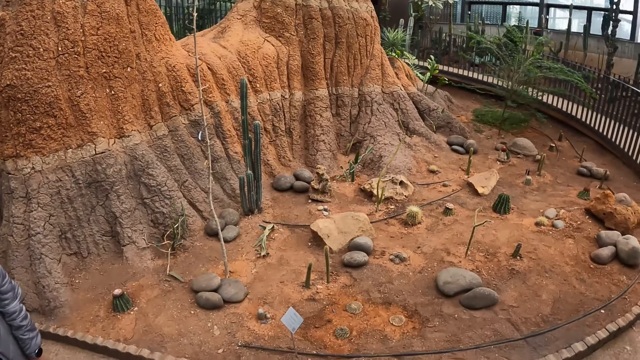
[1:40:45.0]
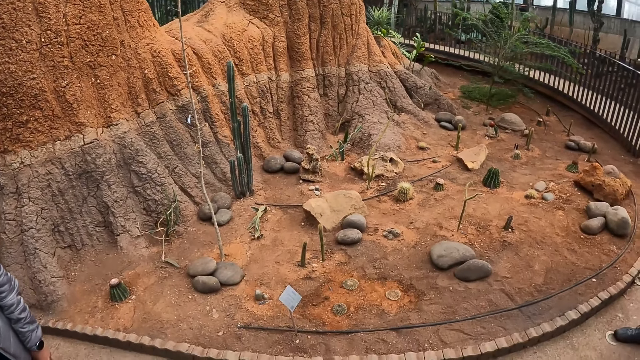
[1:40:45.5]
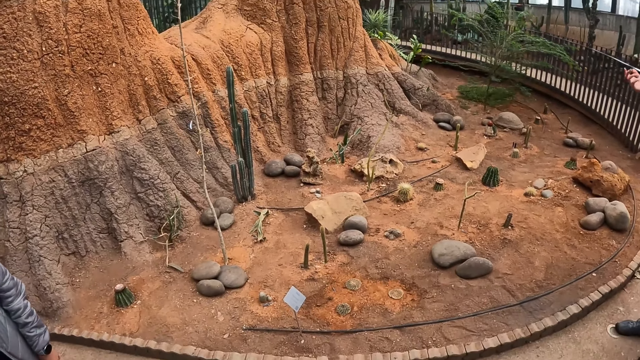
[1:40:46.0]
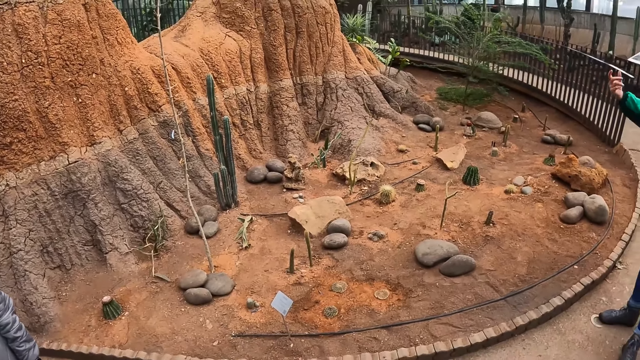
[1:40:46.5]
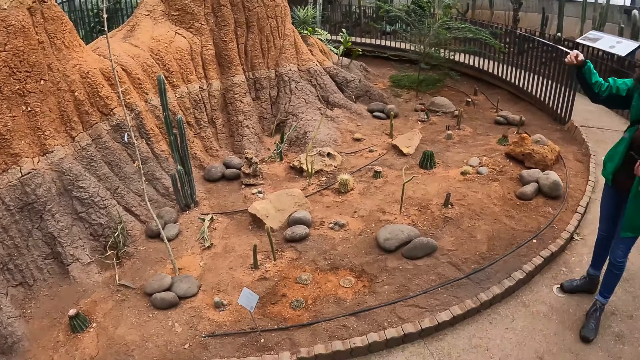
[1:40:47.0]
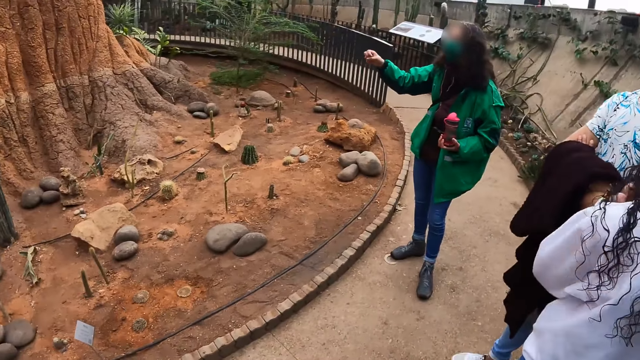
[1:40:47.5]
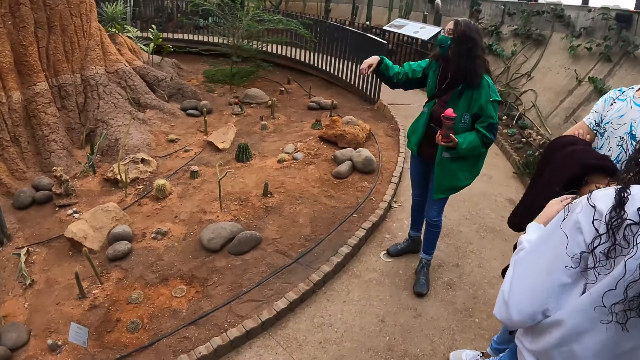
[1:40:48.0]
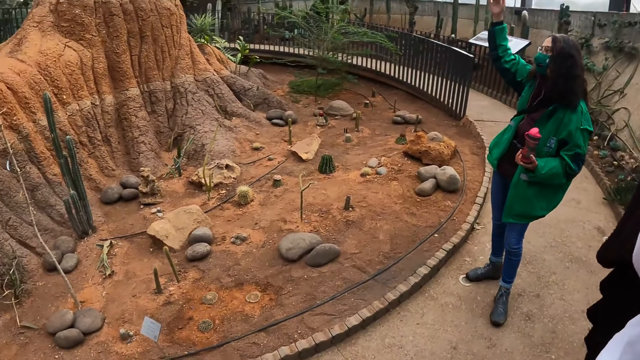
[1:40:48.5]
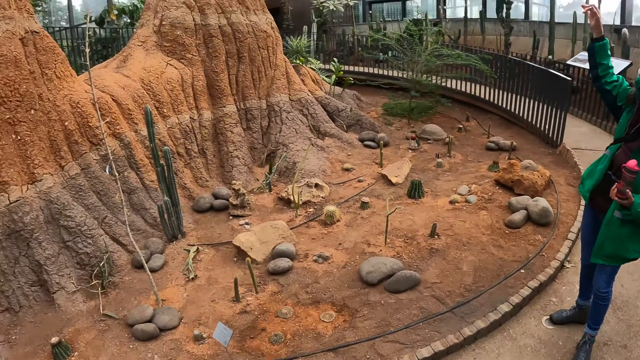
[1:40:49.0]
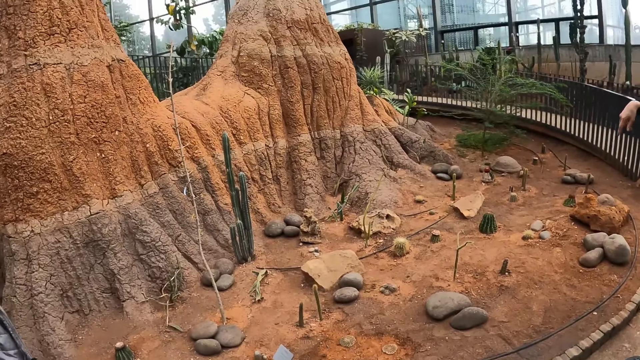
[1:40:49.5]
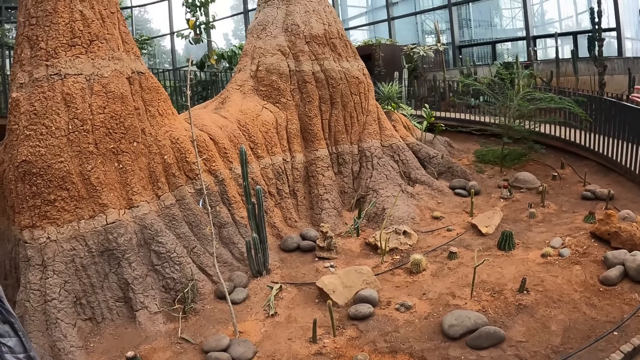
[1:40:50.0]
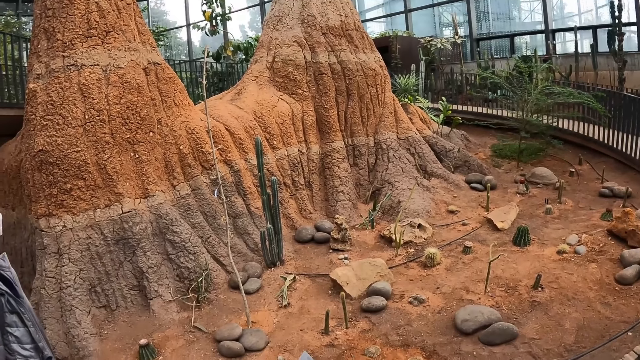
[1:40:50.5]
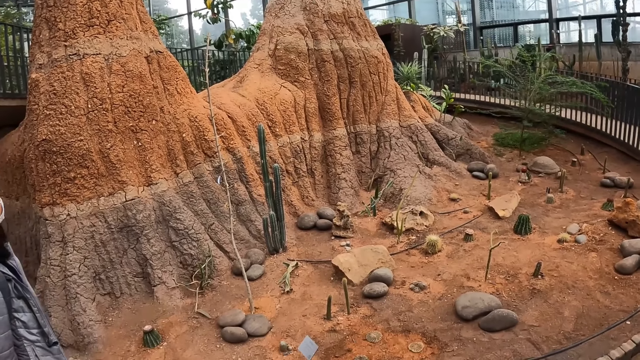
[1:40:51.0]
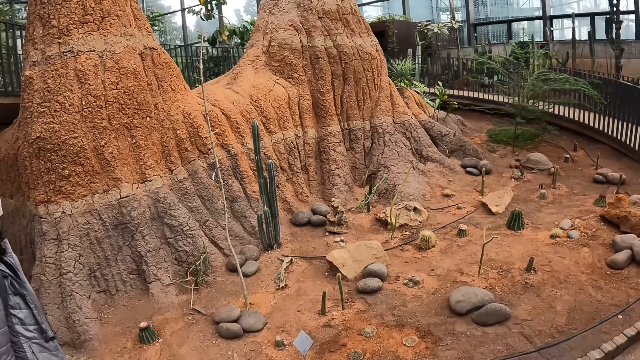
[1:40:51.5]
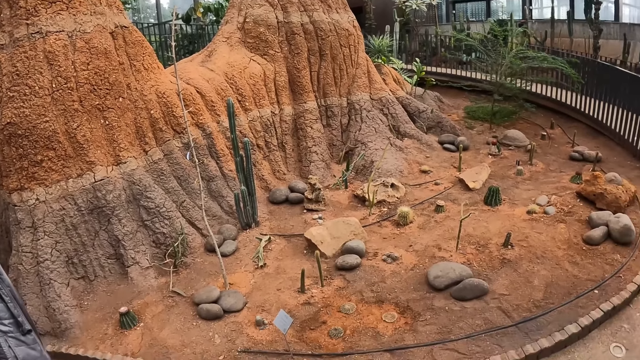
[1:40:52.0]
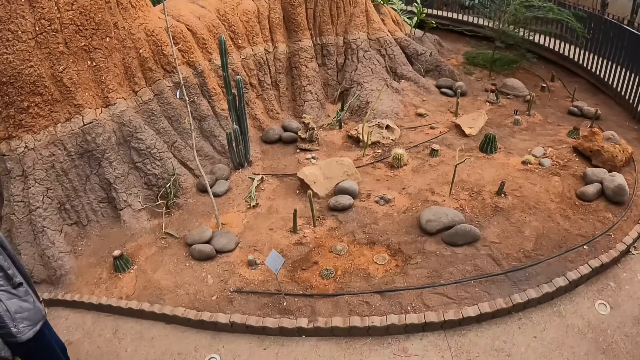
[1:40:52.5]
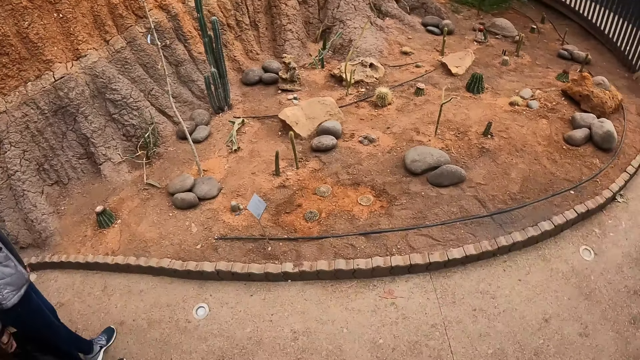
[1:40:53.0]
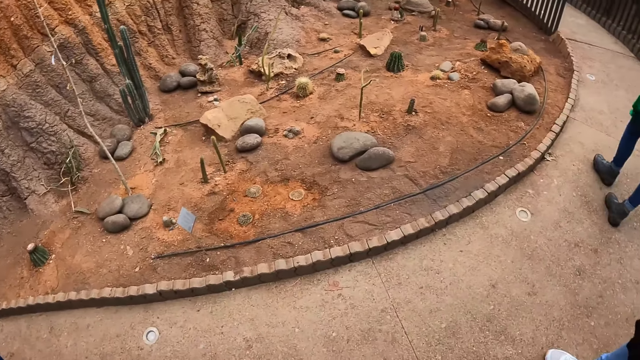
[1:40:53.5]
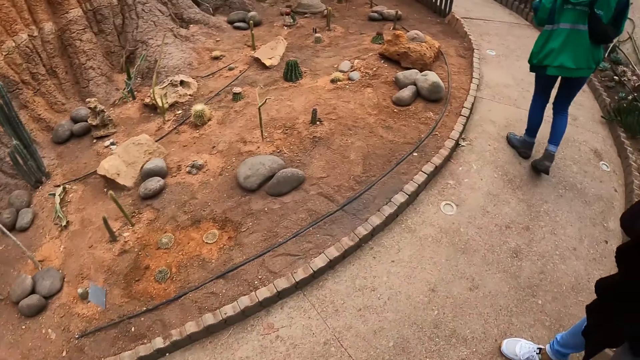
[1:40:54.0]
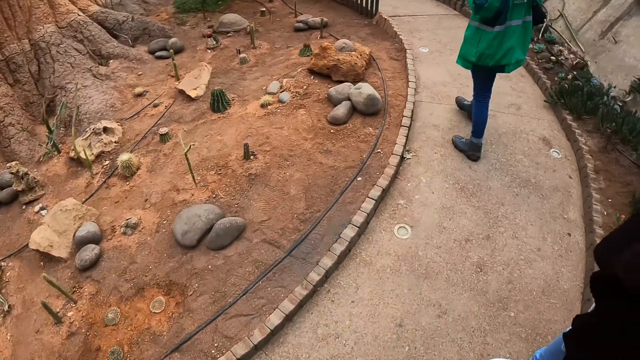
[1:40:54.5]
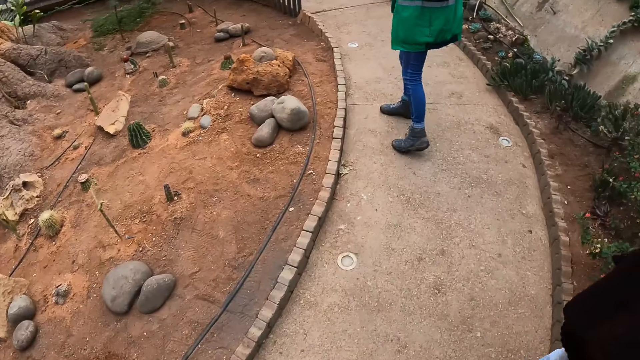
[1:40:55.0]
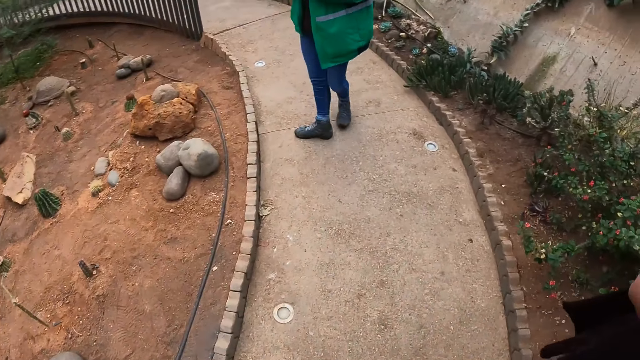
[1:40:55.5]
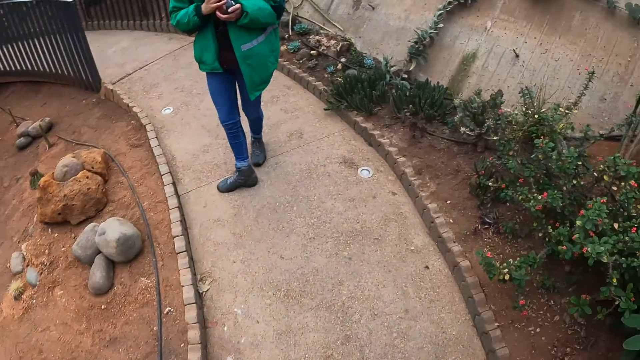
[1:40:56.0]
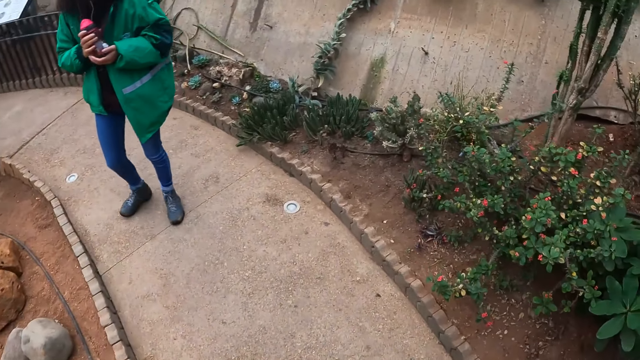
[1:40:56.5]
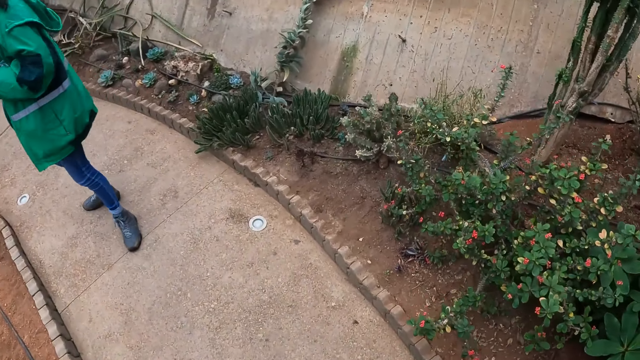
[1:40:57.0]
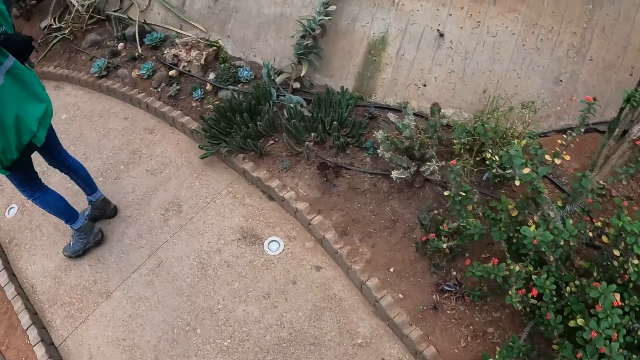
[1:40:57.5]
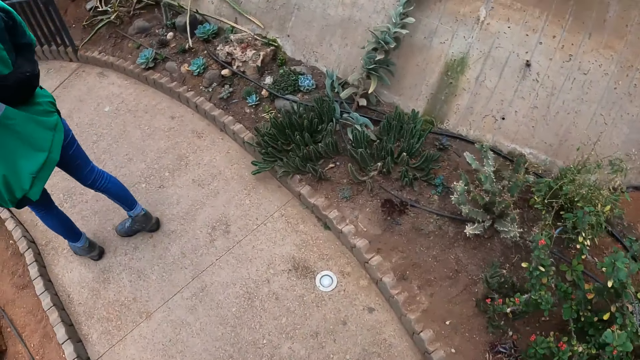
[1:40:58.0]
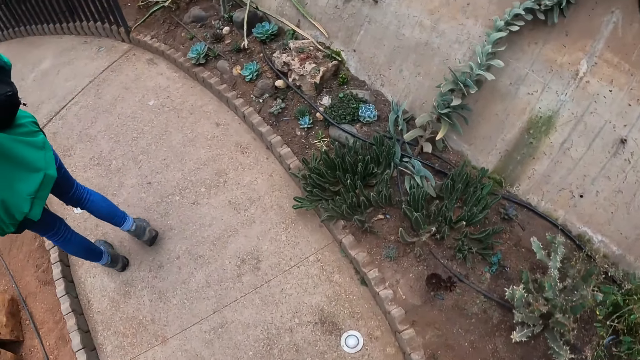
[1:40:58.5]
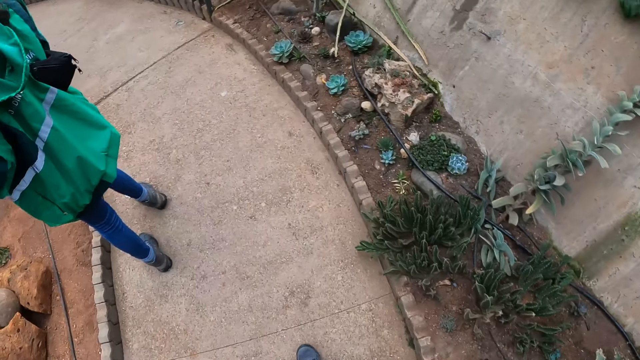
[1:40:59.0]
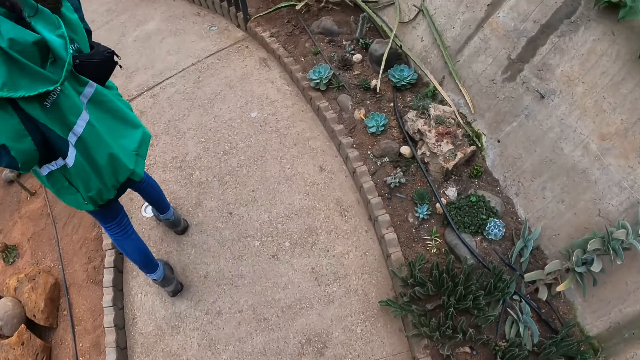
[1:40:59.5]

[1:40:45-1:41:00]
A woman points at the colleagues and instructs the colleagues. The camera wearer looks at the structure. The woman moves a step. The camera wearer walks on the path in the botanical garden. Another woman turns around. The camera wearer looks at the plants.

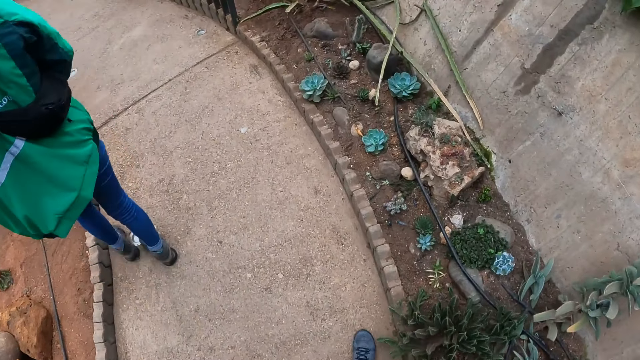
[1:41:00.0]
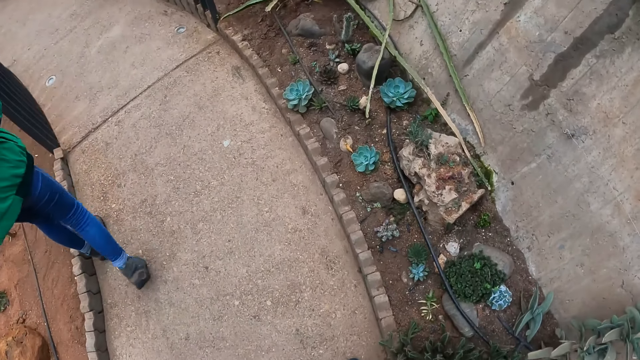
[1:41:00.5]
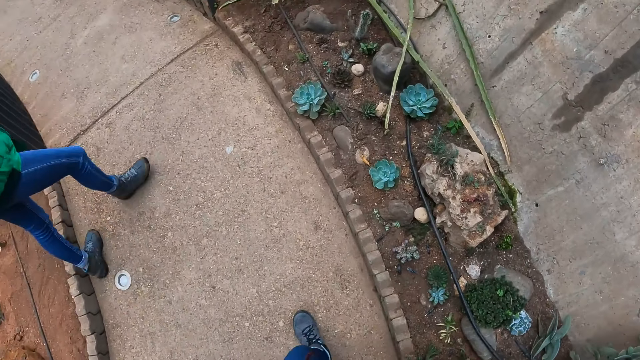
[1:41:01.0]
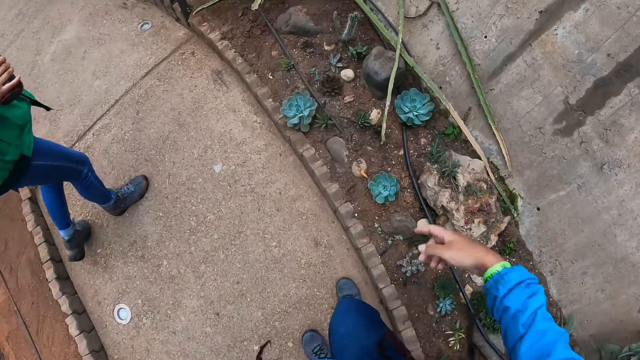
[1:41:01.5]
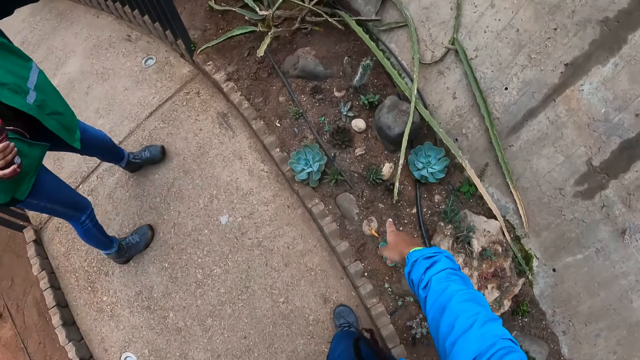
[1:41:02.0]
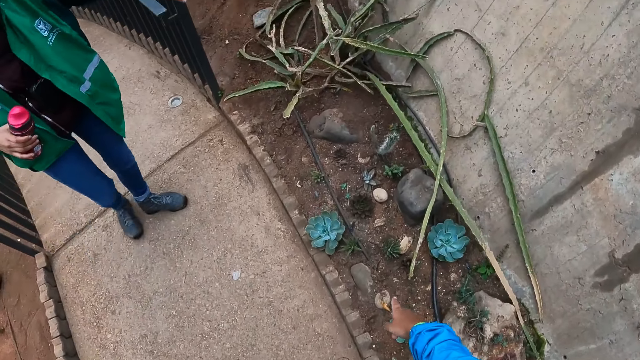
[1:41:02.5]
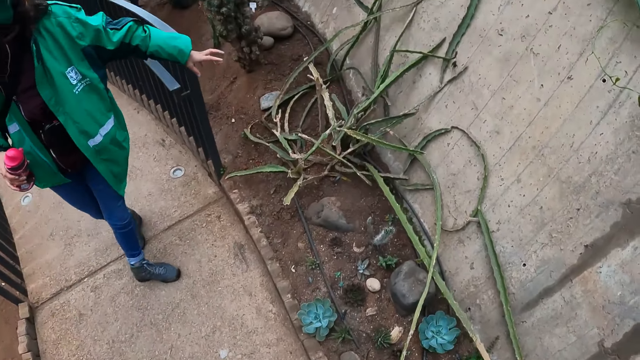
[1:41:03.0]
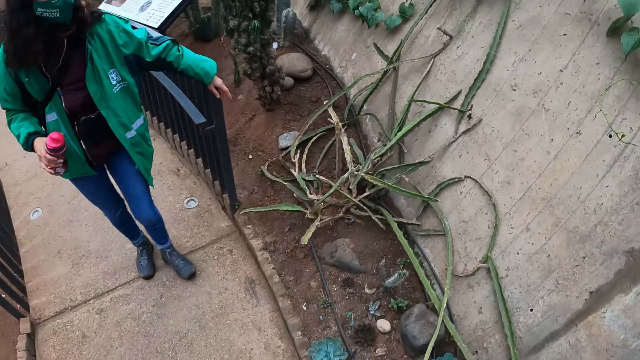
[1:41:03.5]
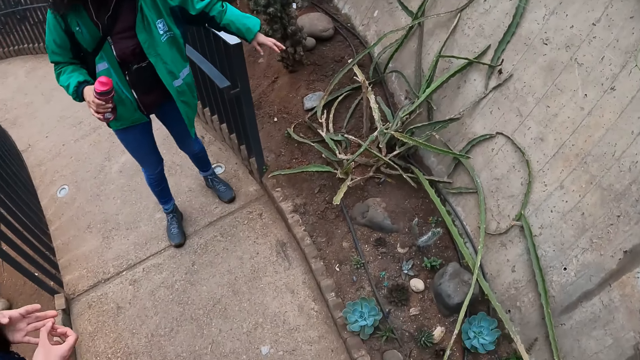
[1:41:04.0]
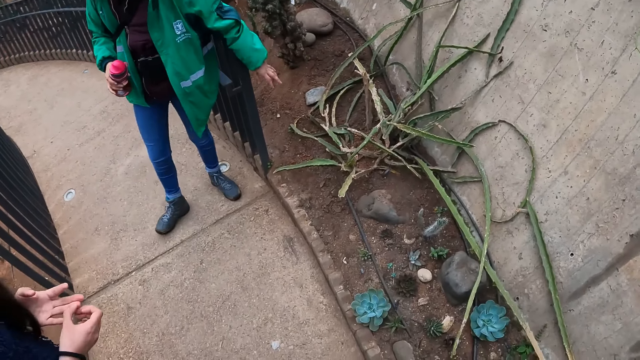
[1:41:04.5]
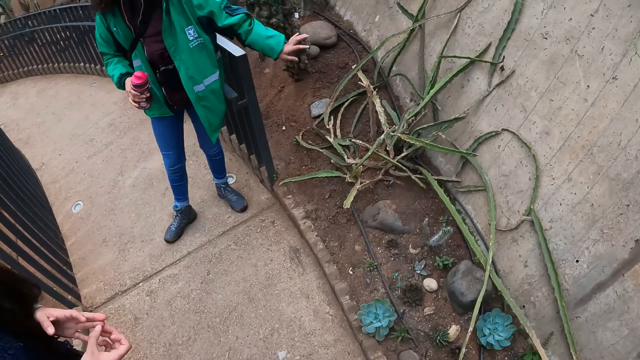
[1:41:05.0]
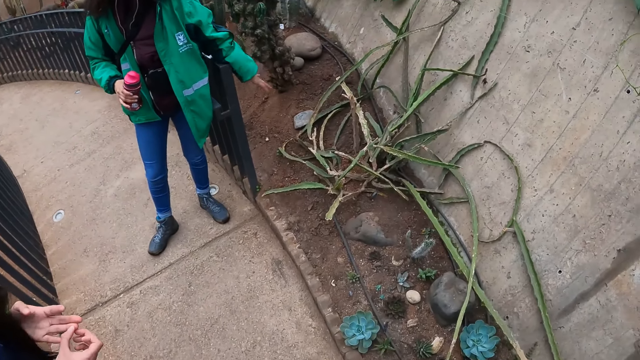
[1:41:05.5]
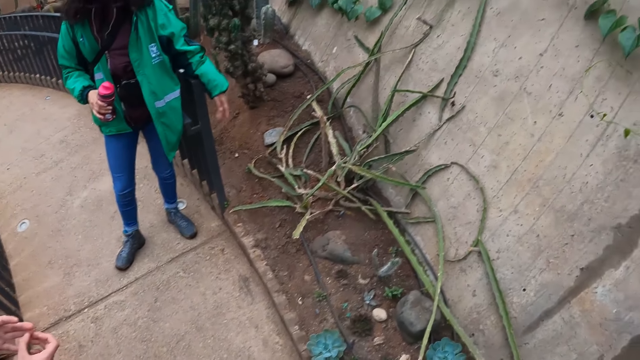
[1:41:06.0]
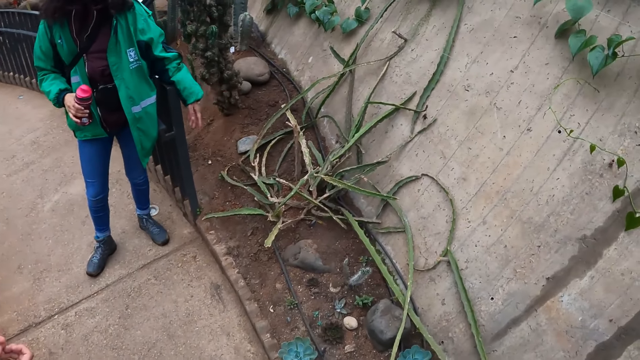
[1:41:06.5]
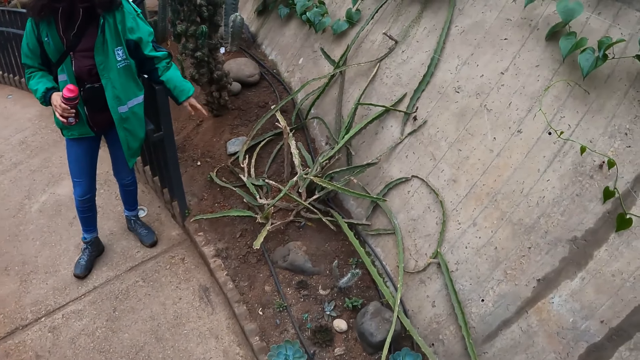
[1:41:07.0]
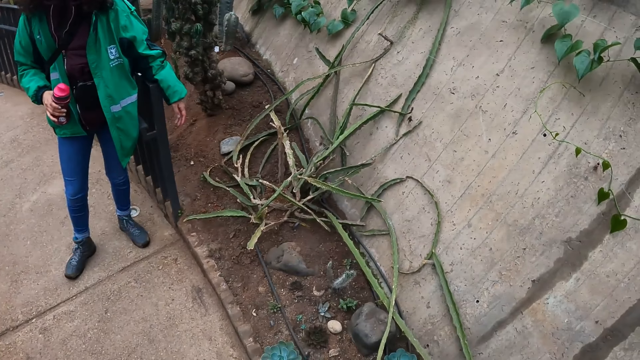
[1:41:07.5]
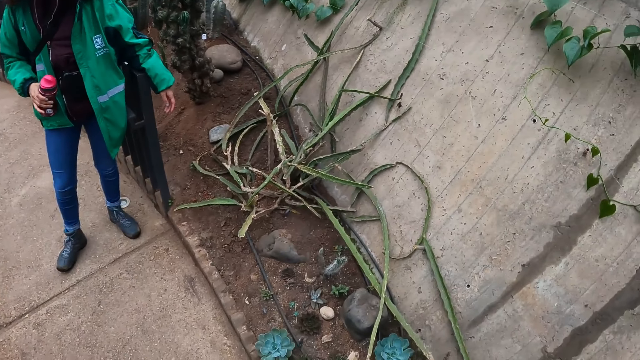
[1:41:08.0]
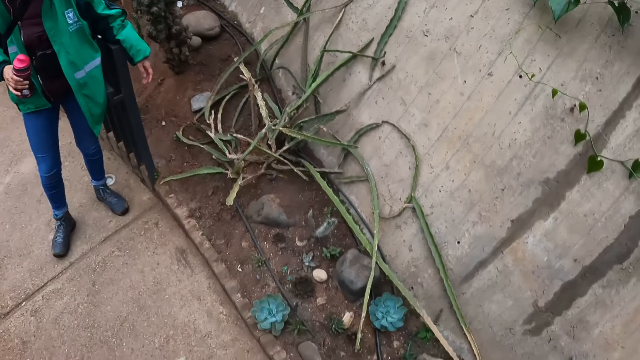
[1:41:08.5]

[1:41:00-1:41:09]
The camera wearer points to a plant on the ground with her right hand. A woman points at a plant.
